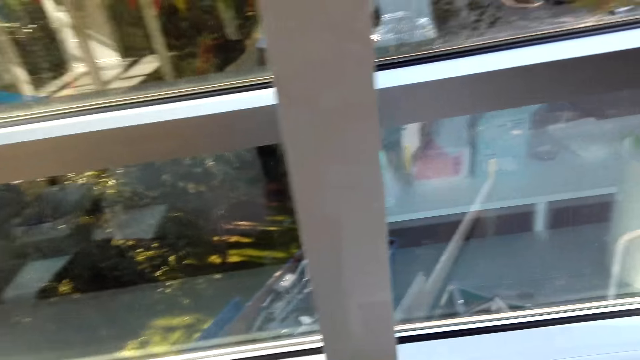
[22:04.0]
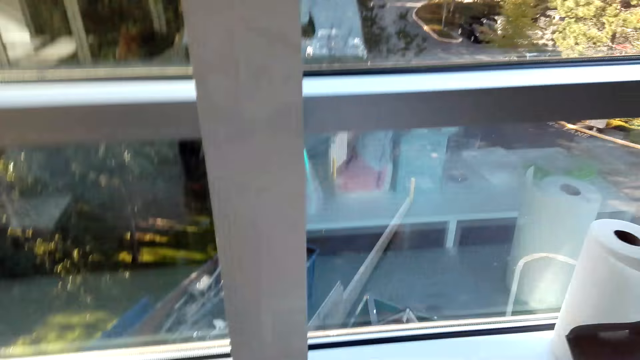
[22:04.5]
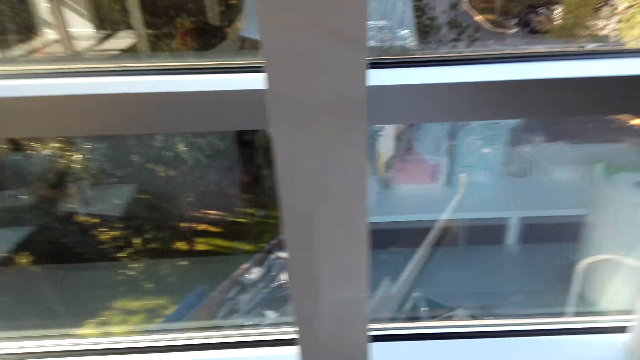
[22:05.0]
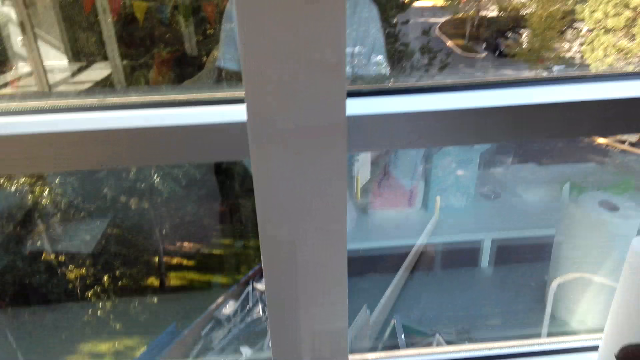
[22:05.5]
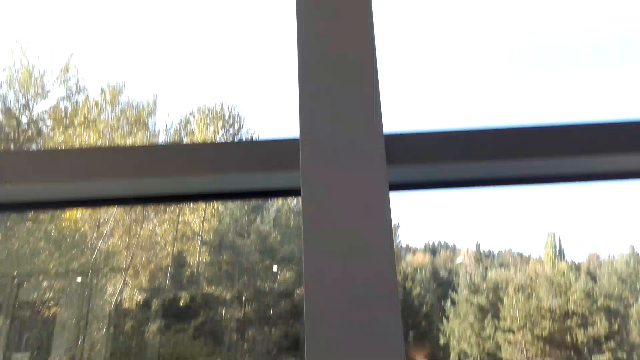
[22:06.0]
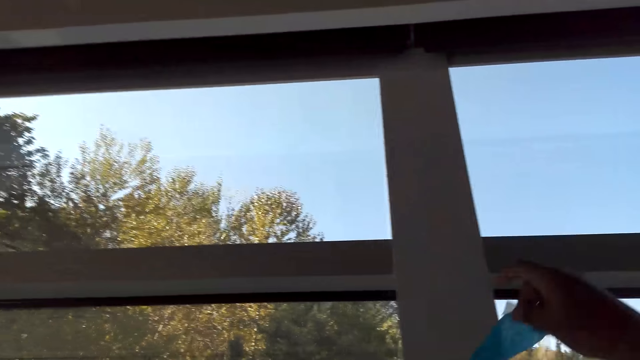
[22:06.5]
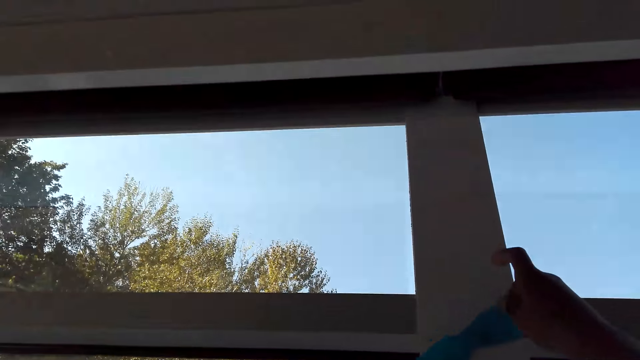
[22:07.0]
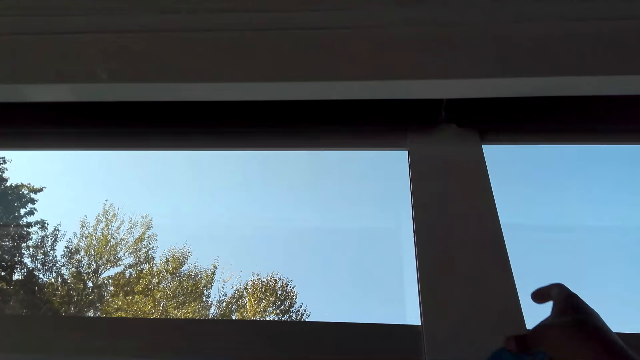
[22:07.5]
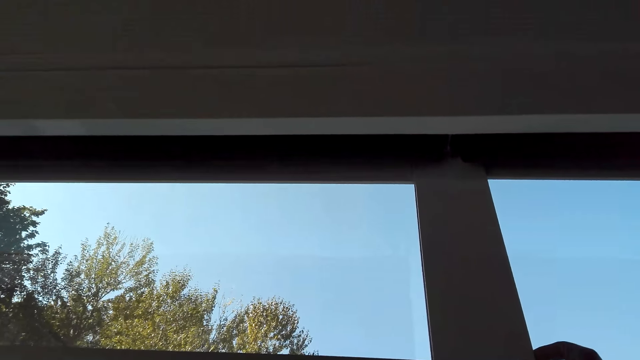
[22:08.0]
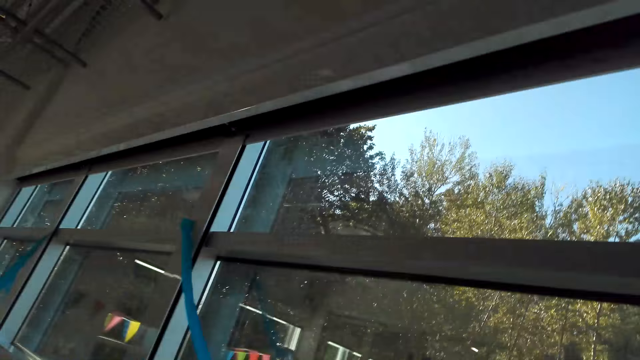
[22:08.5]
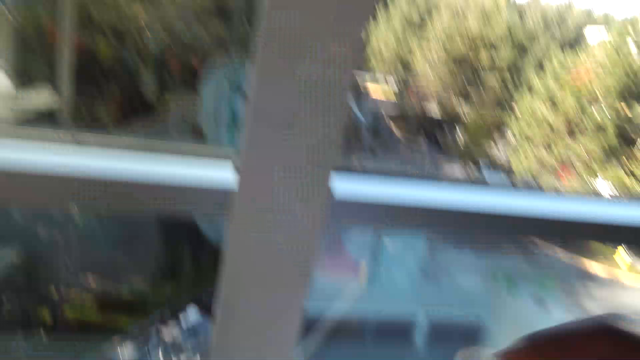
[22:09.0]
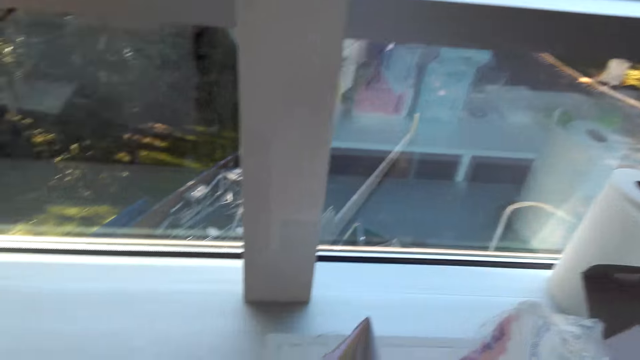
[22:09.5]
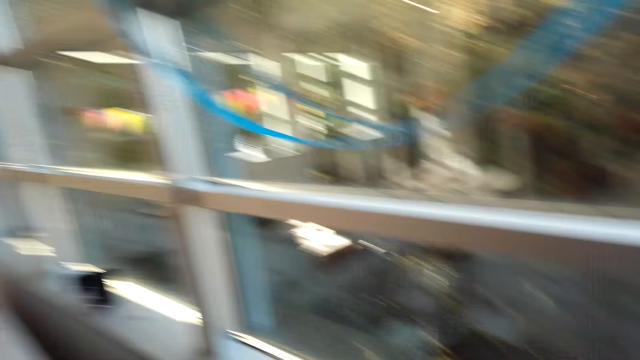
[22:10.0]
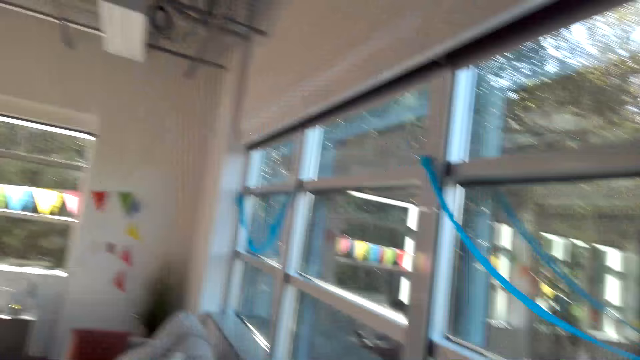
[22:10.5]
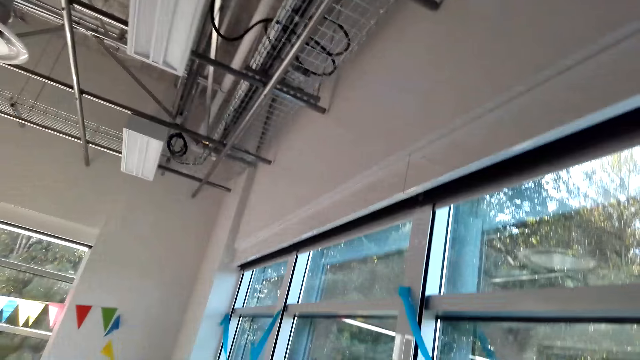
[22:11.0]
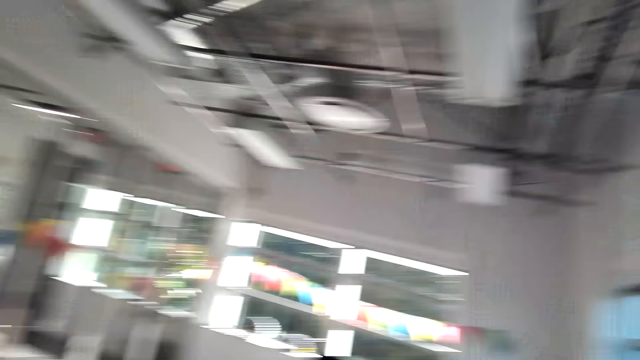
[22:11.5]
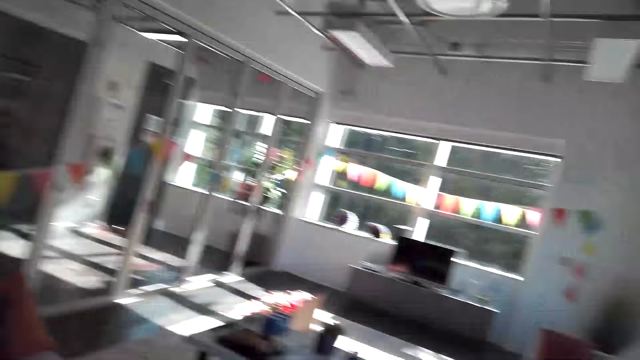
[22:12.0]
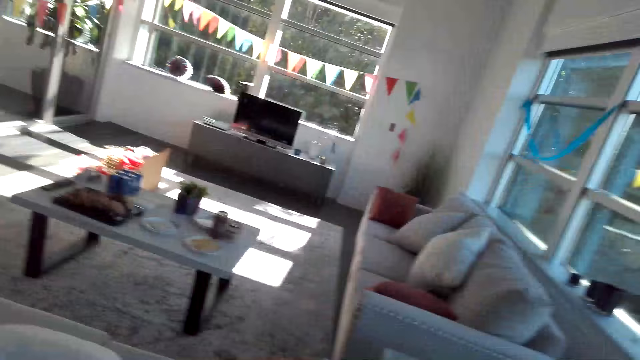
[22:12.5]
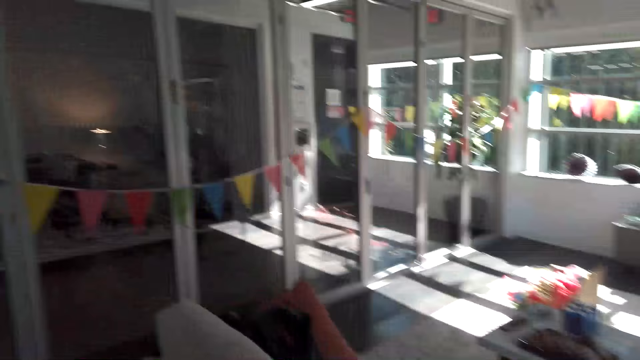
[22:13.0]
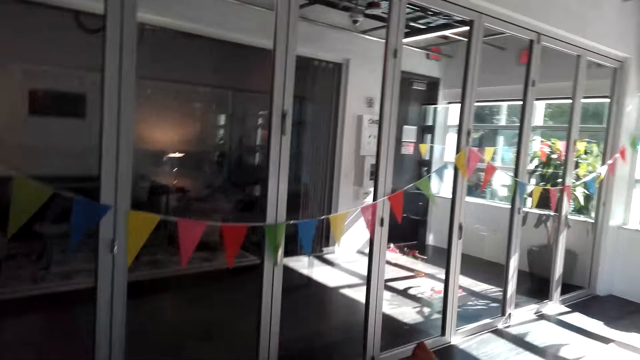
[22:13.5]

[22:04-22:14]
The camera wearer attaches a paper décor on the window frame. They walk around the room.

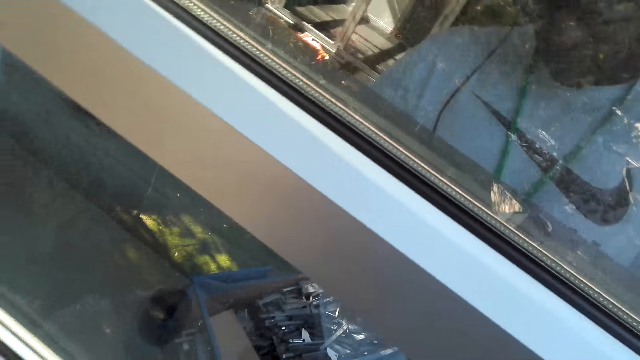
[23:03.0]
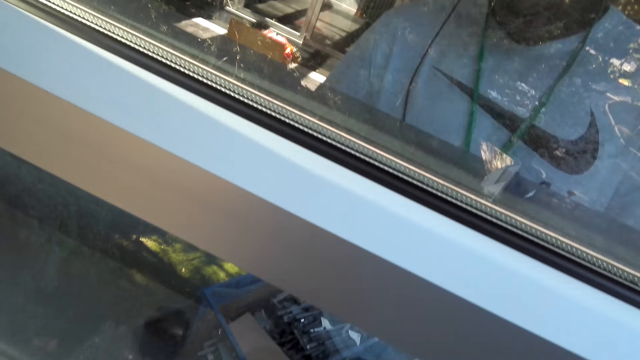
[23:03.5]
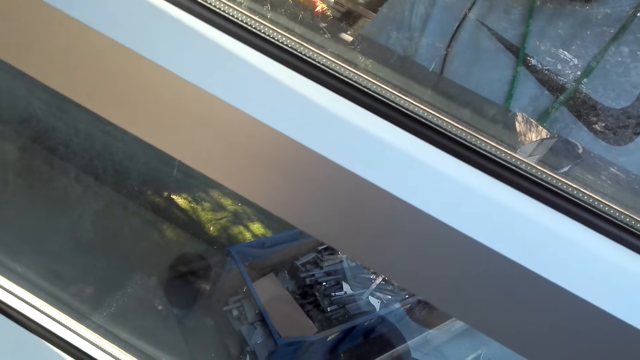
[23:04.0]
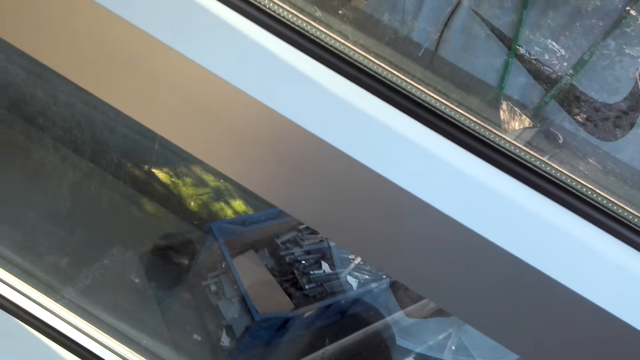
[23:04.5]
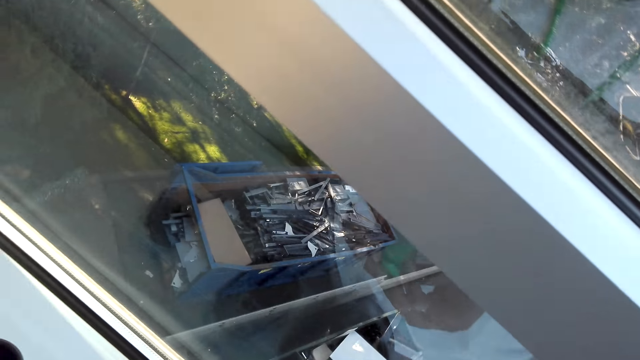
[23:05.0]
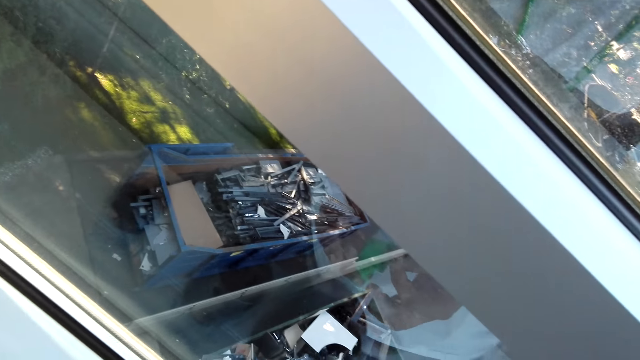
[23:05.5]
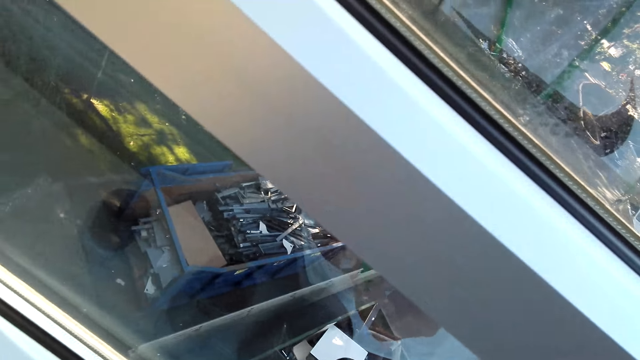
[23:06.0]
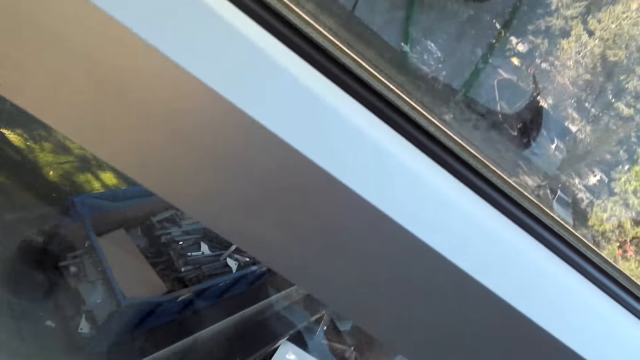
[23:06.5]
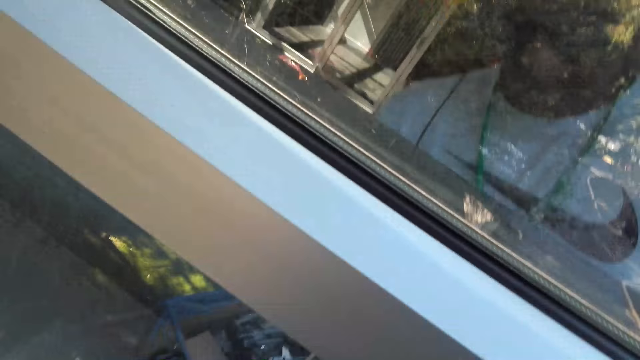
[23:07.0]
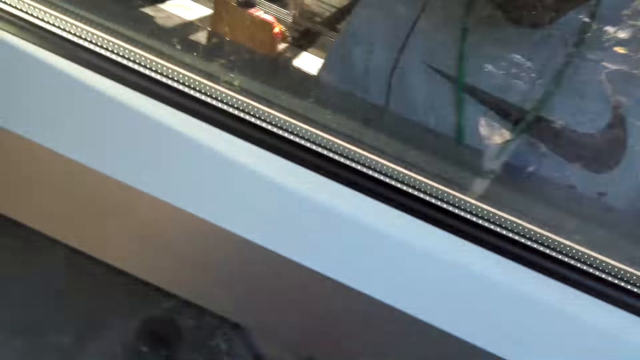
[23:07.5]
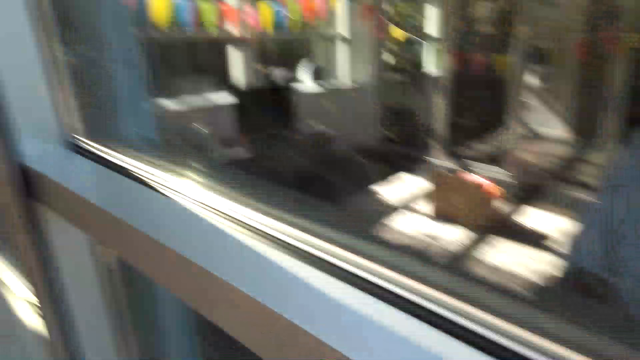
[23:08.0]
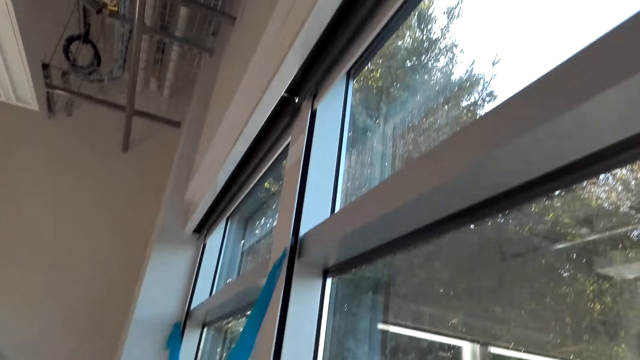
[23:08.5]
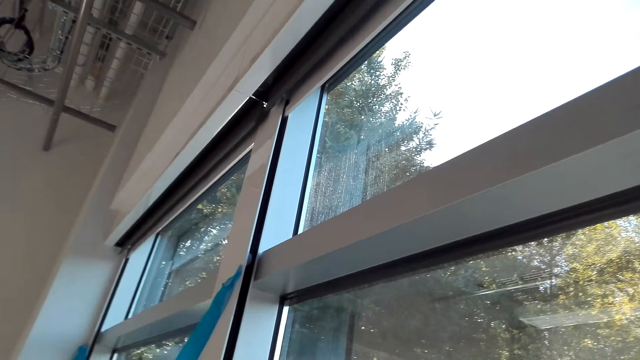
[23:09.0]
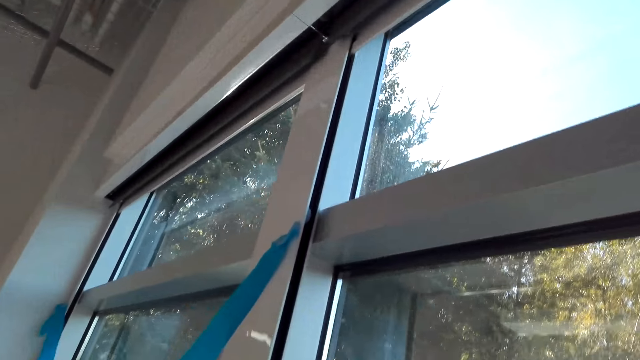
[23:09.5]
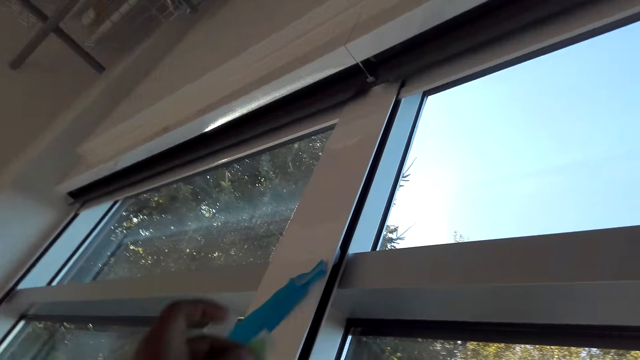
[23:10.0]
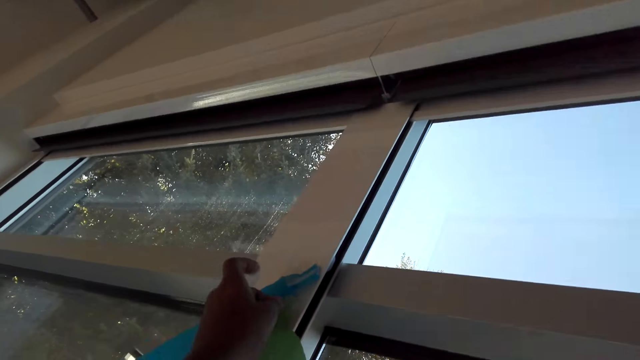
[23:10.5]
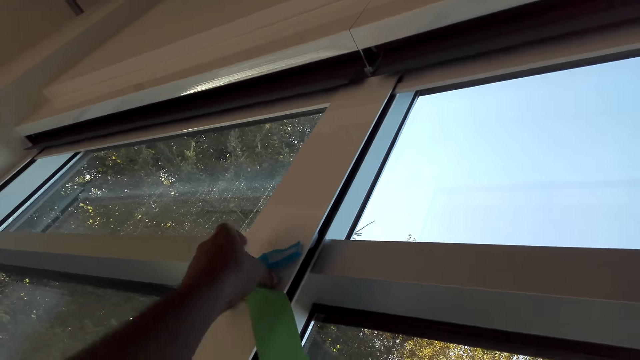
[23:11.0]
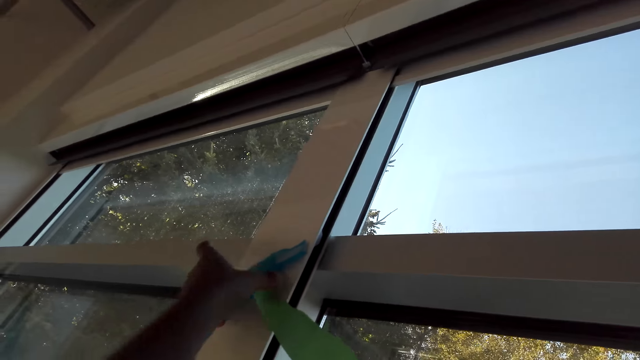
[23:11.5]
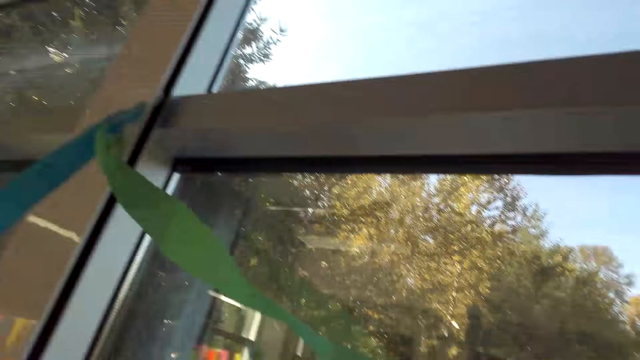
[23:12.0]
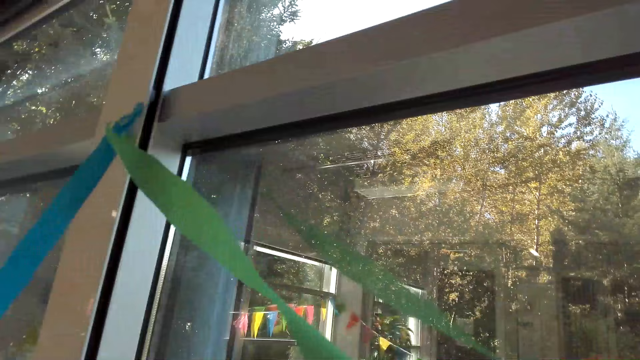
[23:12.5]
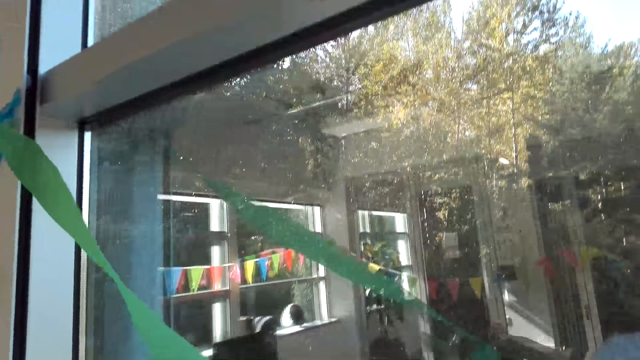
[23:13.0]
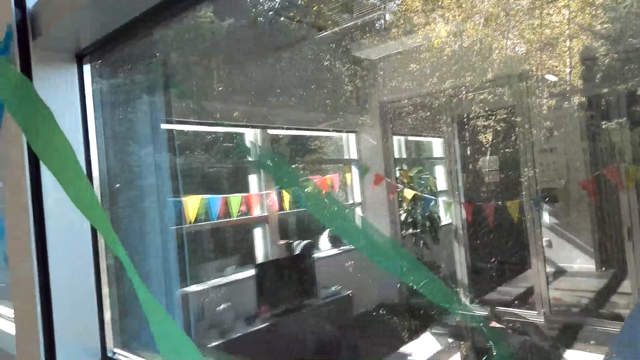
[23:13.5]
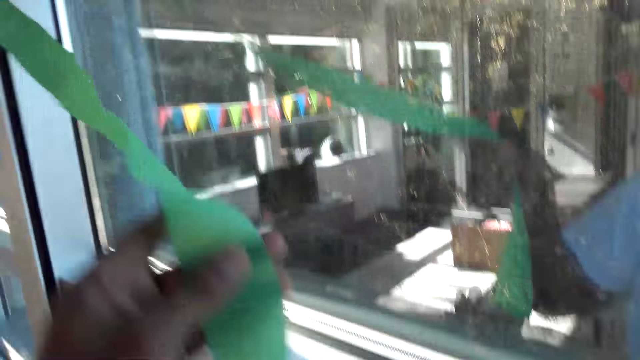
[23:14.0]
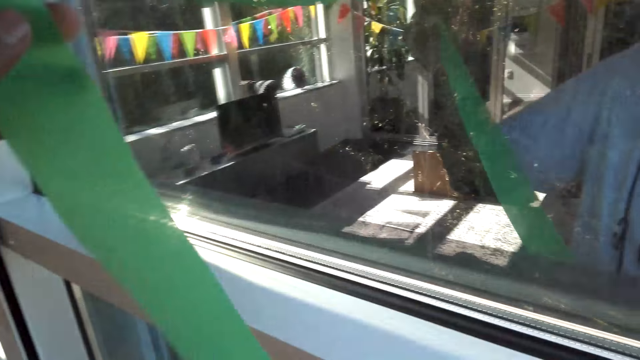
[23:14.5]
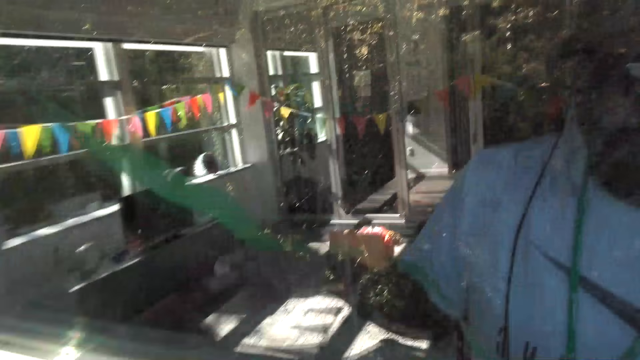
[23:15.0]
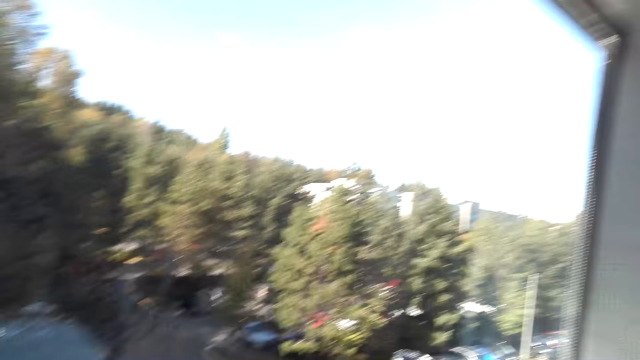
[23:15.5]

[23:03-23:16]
The camera wearer holds a box with his hands. He hangs the decorating flower on the wall. He touches the decorating flower.
